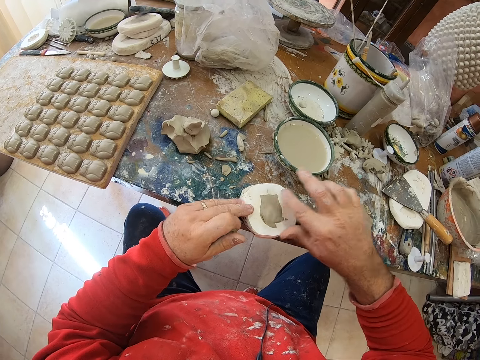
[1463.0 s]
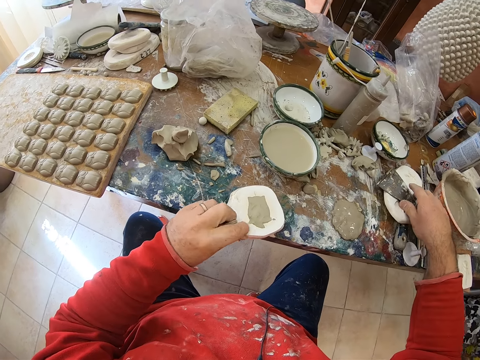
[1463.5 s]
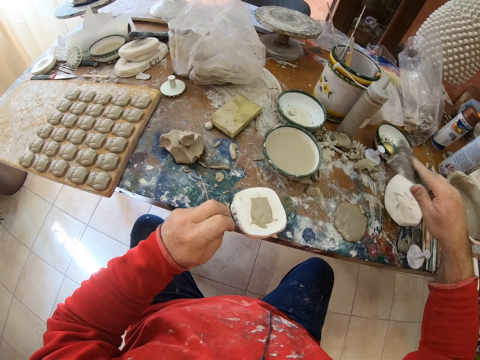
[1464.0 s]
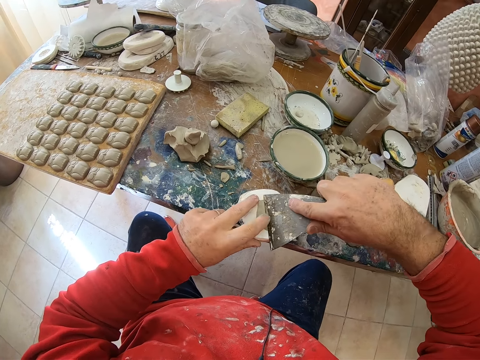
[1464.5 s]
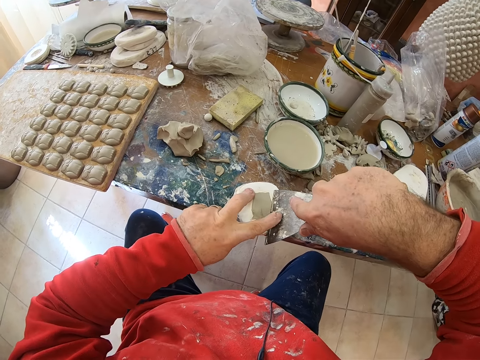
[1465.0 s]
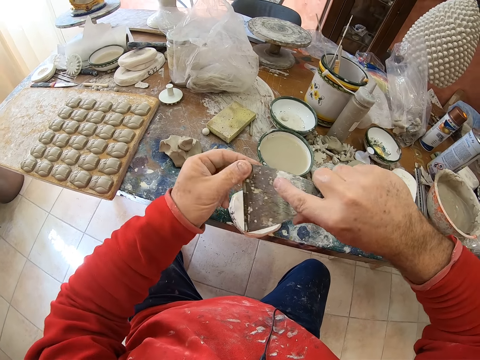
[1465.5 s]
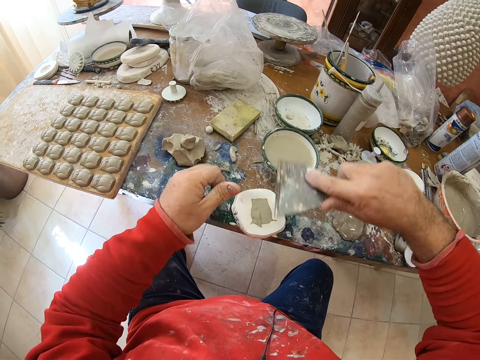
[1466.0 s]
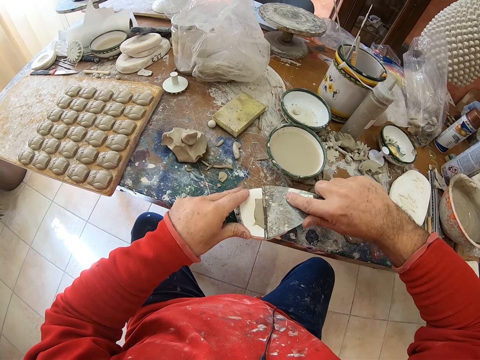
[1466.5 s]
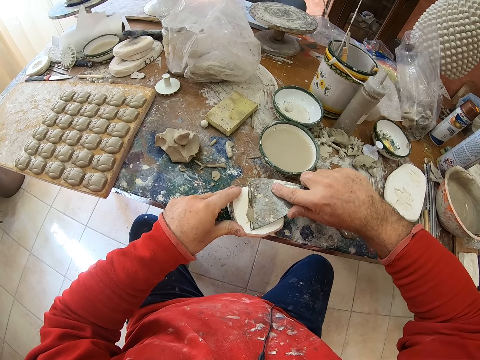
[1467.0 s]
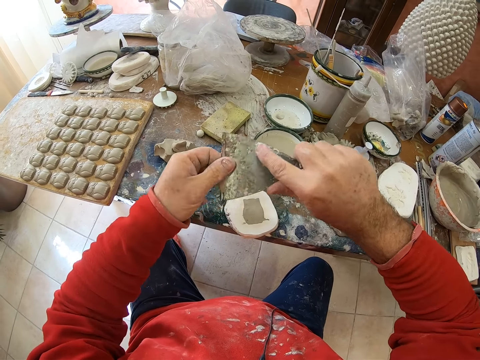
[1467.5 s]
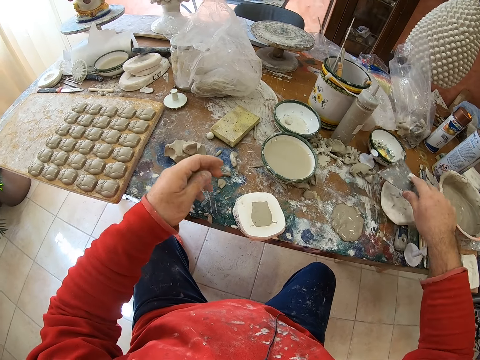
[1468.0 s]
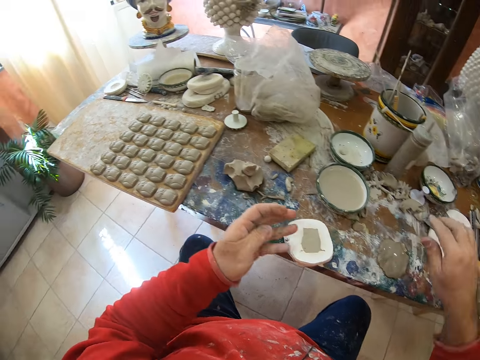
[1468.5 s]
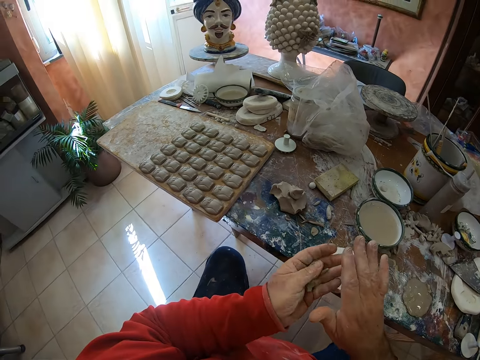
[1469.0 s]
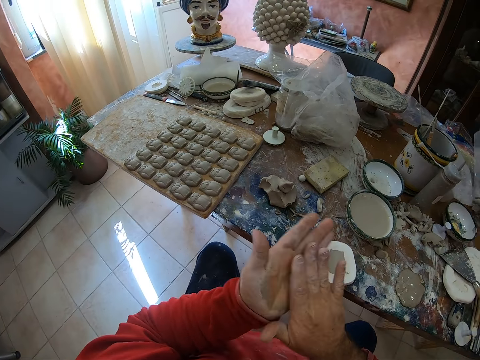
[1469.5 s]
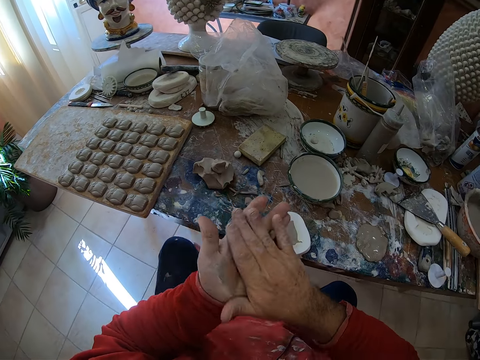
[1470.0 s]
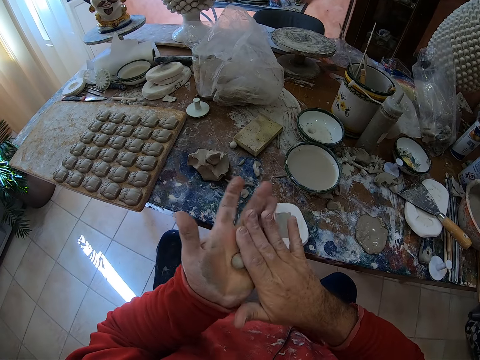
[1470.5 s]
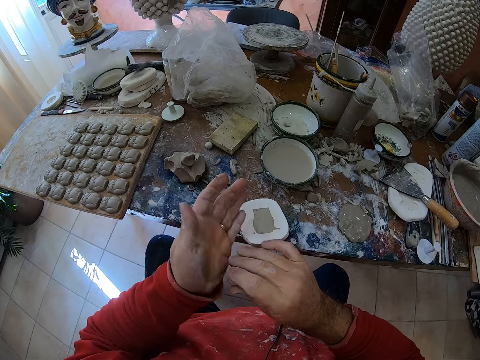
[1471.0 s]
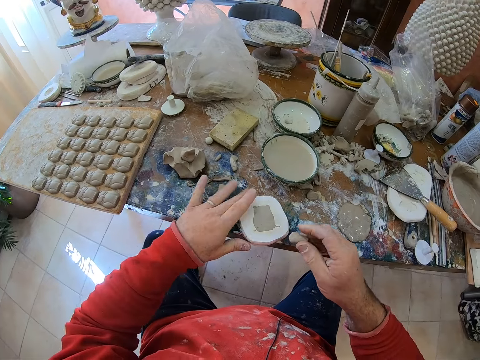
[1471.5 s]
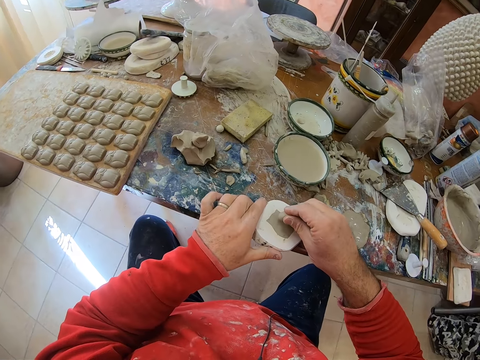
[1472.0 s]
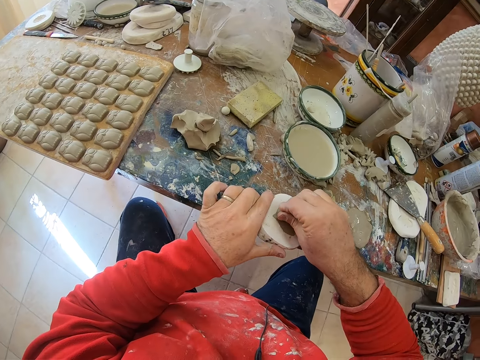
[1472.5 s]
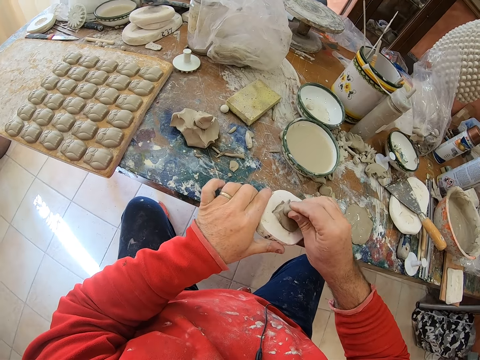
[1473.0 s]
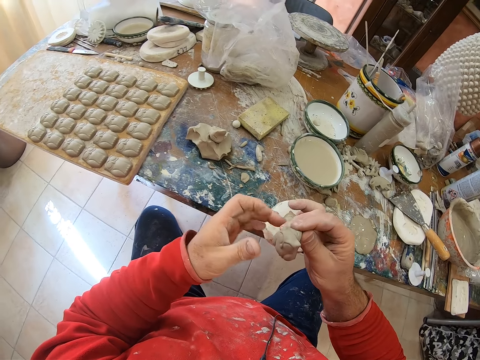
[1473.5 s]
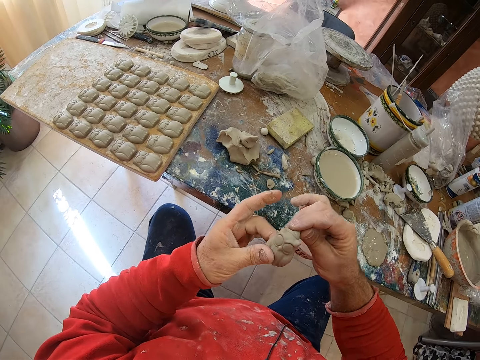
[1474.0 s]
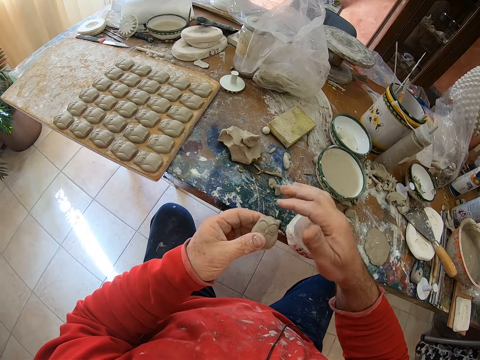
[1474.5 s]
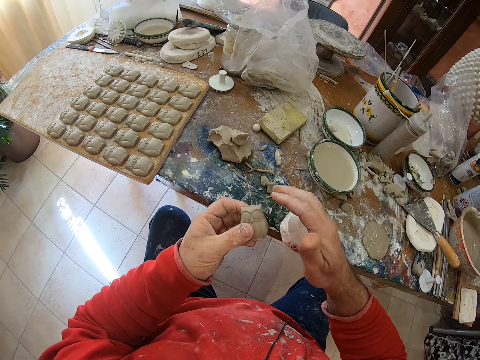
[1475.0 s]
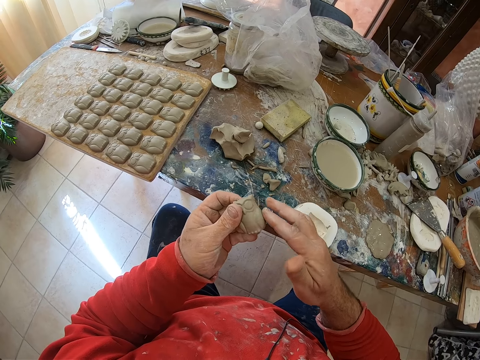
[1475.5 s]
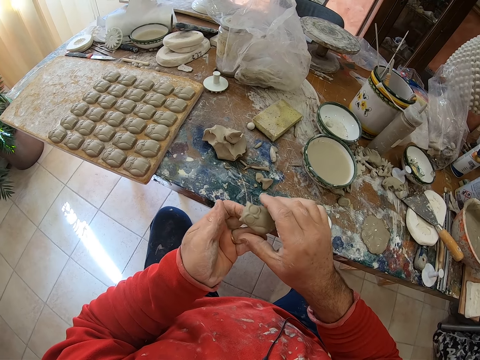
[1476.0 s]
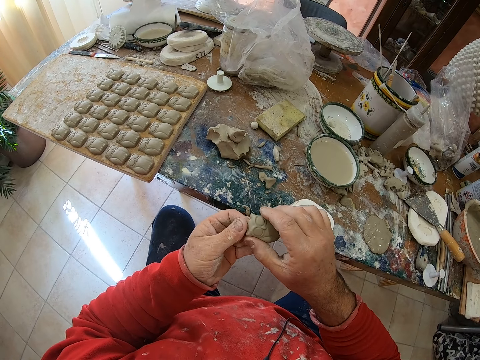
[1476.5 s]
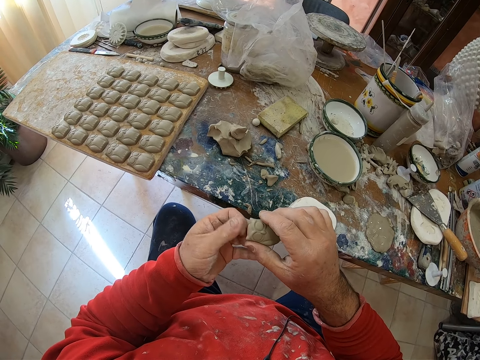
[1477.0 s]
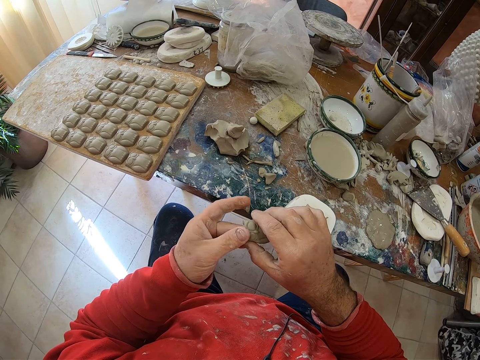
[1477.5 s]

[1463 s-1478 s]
The camera wearer picks up the scraper. He cuts the excess mud on the shaper tool with the scraper. He drops the scraper back on the table. He rolls the clay mold in his hands. He scoops the molding from the shaper tool with the mud. He presses the clay mold on a mold shaper. He pulls an owl-shaped clay mold from the mold shaper. He drops the mud on the table. He shapes the molding in his hands. He smoothens the owl mold's edges with his fingers.

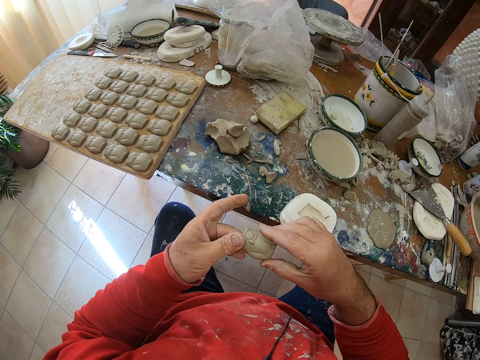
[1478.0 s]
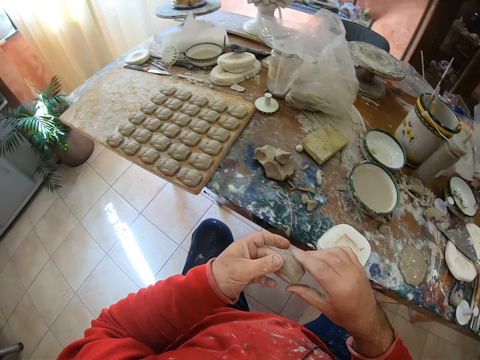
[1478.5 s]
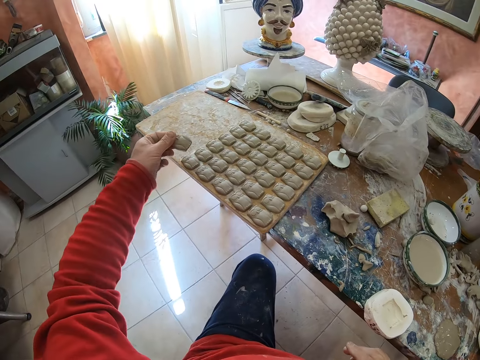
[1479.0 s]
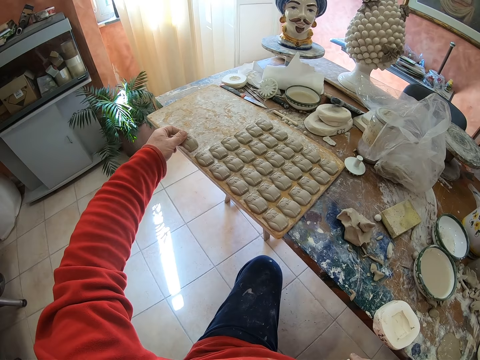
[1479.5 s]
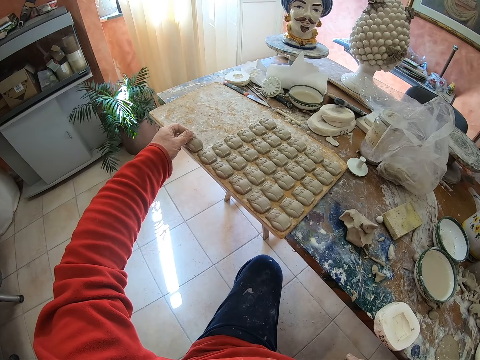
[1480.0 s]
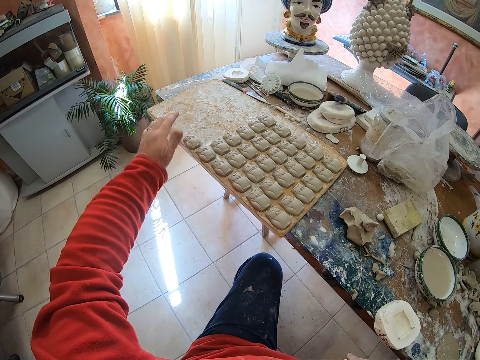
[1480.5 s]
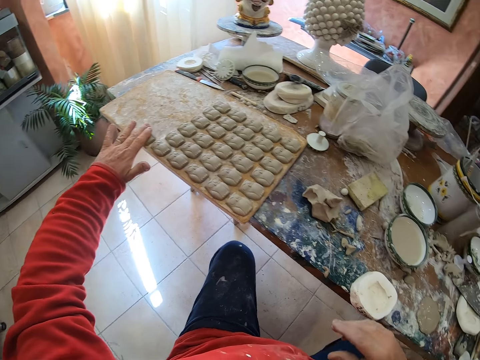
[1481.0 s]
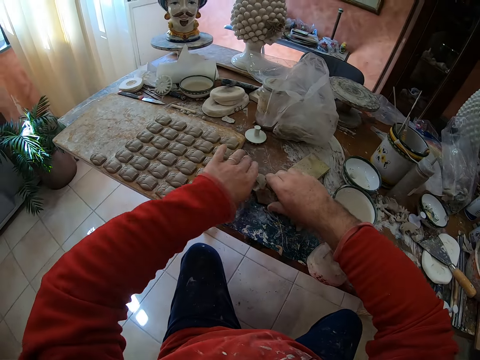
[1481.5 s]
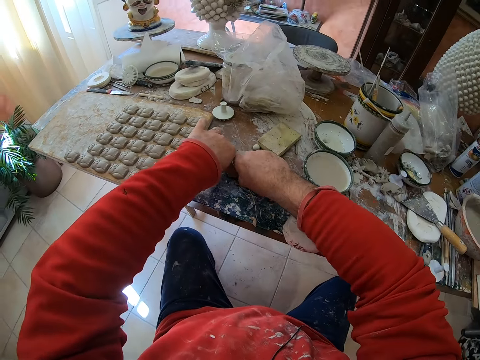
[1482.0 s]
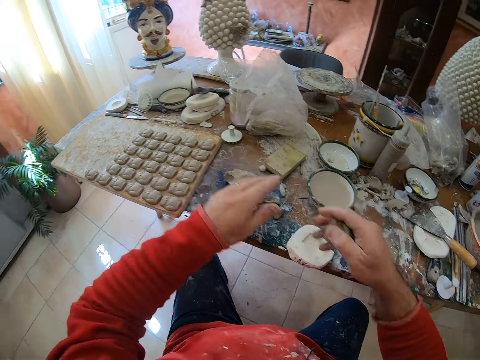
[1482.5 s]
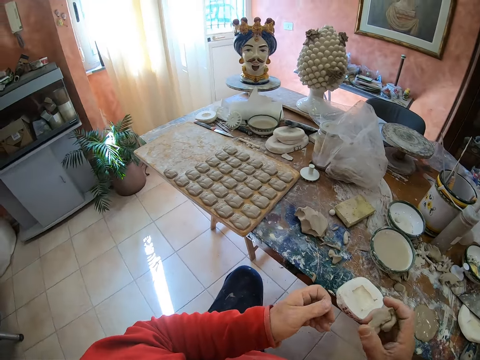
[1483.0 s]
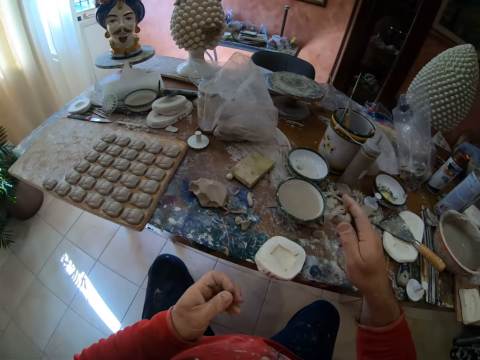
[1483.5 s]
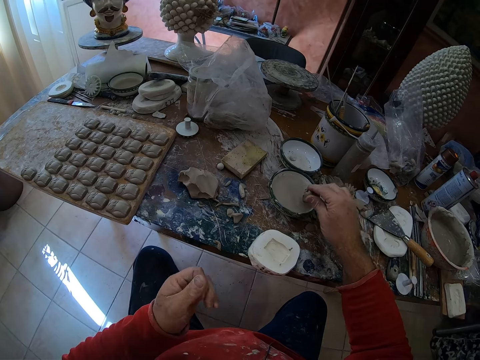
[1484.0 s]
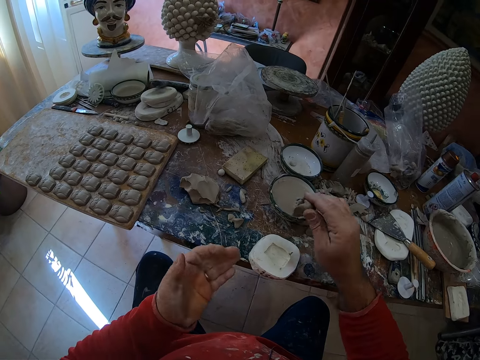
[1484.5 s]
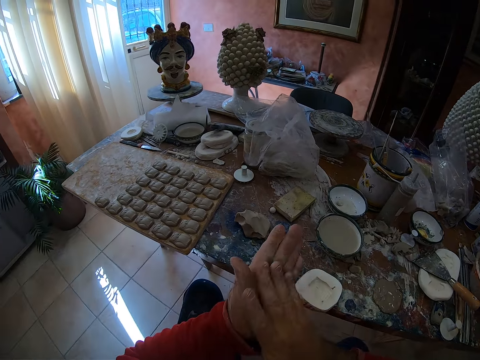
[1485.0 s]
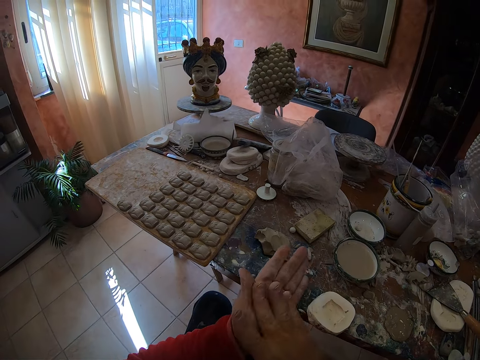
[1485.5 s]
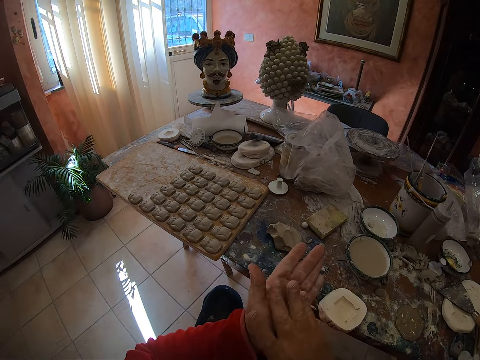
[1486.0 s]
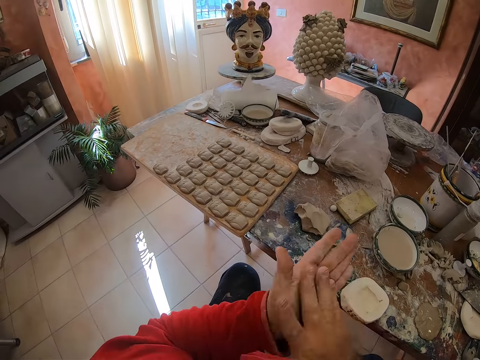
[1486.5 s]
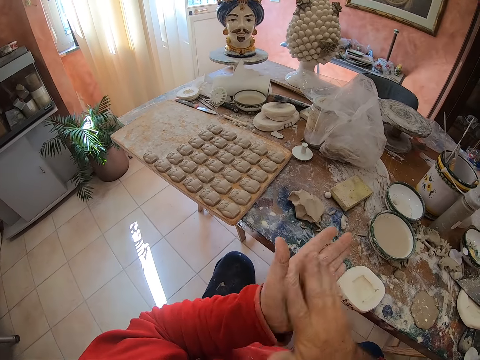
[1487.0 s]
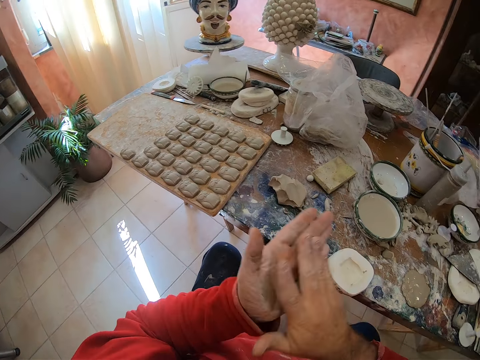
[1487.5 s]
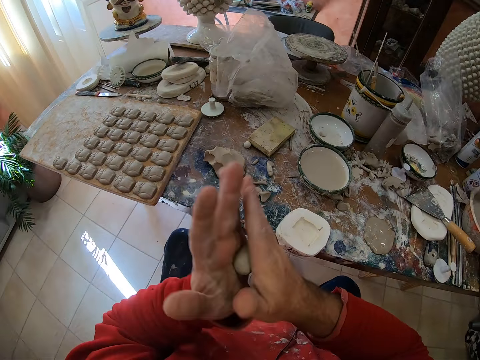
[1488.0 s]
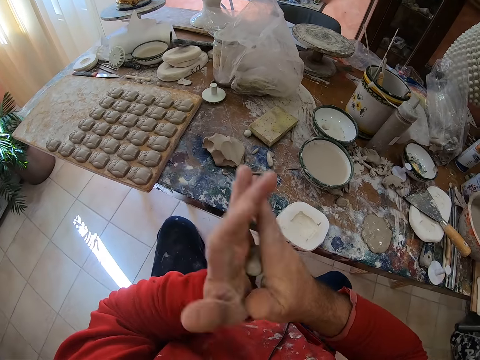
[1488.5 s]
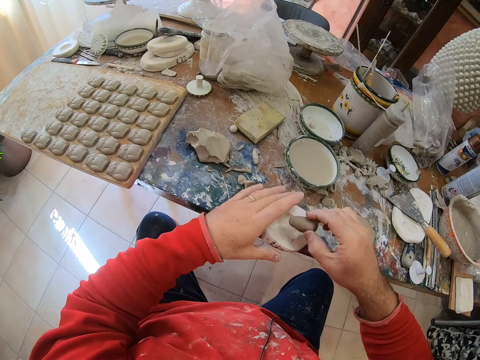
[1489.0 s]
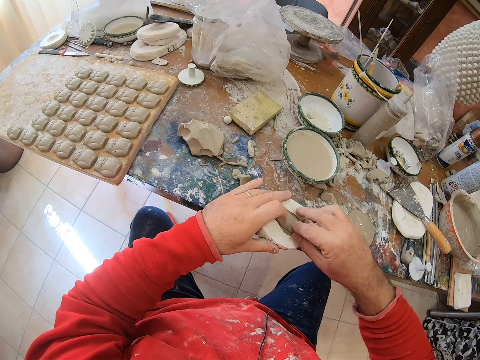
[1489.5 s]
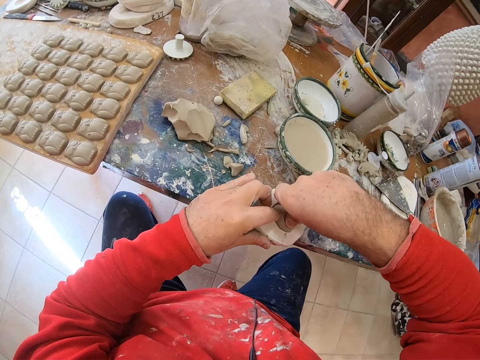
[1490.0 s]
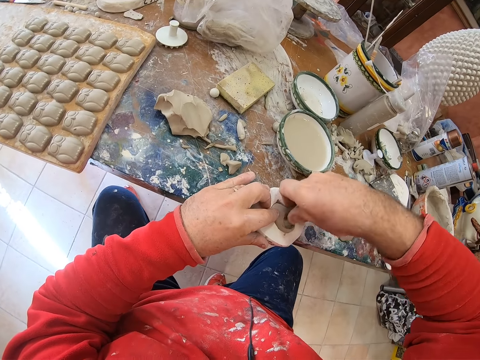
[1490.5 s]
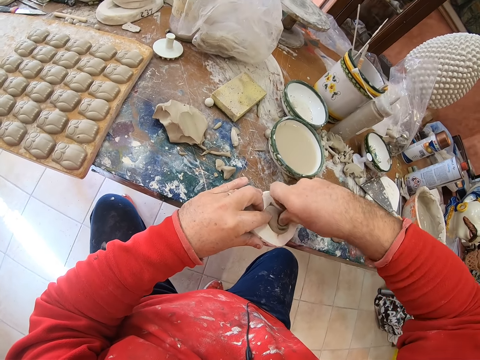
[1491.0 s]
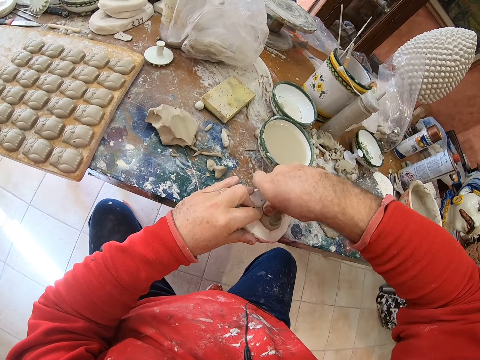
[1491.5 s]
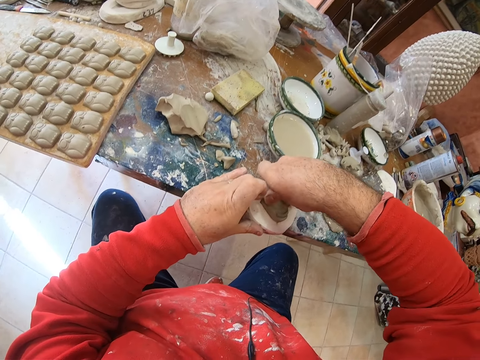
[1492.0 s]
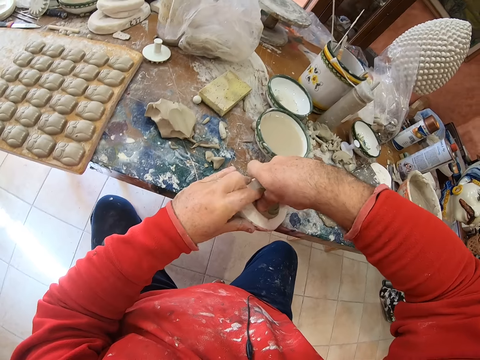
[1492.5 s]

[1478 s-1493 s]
The camera wearer puts the clay owl molding on a wooden tray. He cuts the mud on the table. He takes a pinch of clay mold on the table. He compresses the mud. He applies some water on the mud. He dips the mold into water. He rolls the clay mold in his hands. He fits the mud in the molding shaper tool. He presses the clay mold on a mold shaper.
